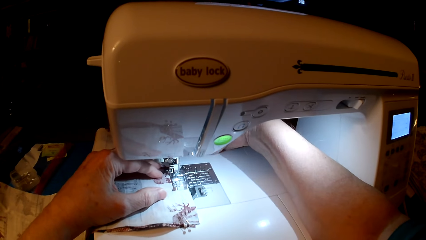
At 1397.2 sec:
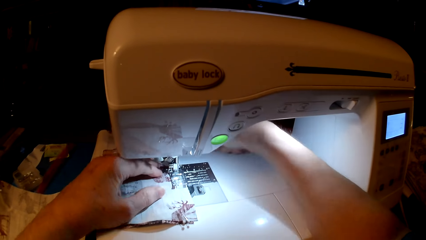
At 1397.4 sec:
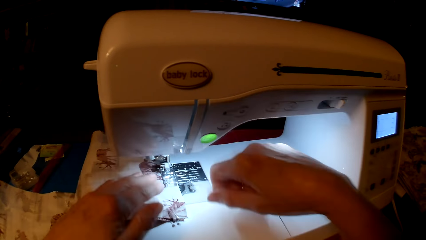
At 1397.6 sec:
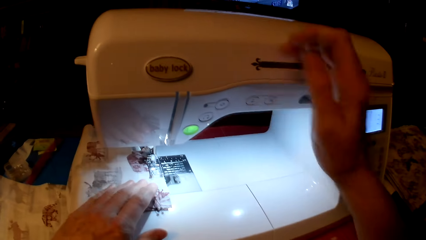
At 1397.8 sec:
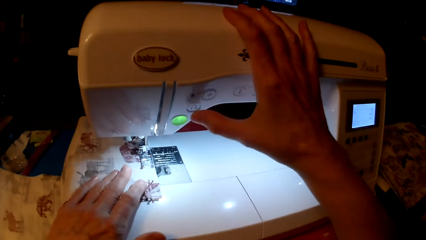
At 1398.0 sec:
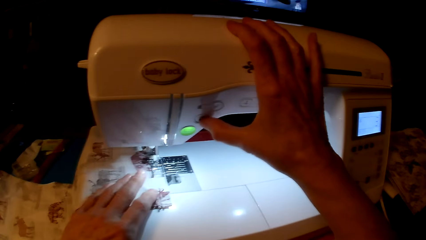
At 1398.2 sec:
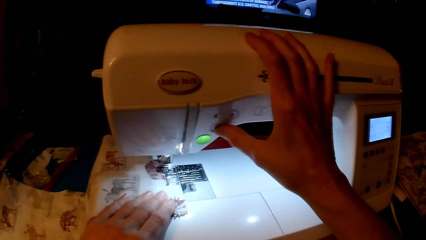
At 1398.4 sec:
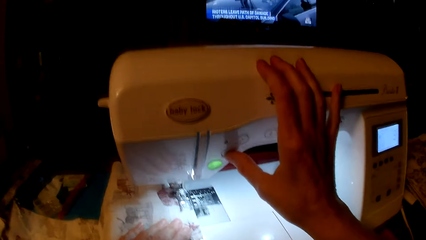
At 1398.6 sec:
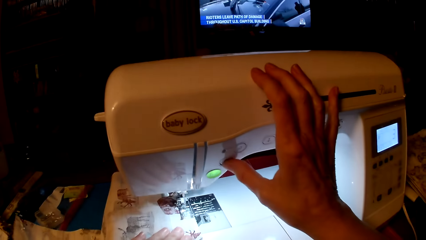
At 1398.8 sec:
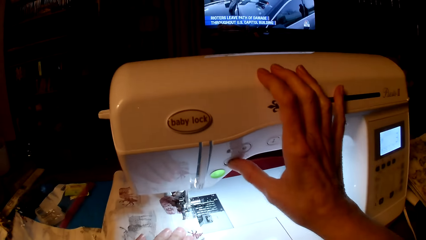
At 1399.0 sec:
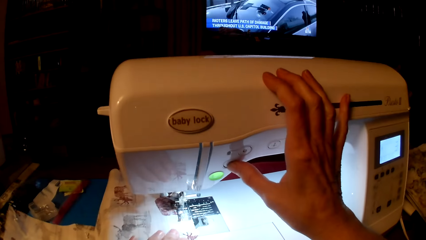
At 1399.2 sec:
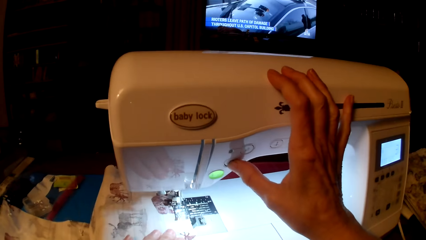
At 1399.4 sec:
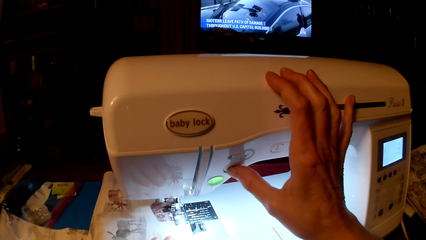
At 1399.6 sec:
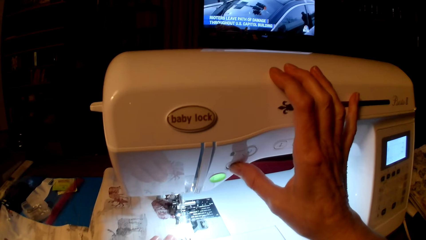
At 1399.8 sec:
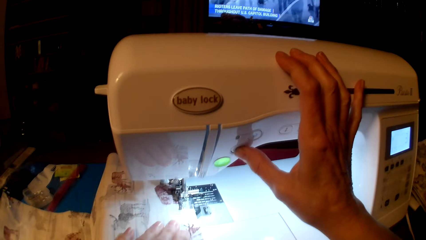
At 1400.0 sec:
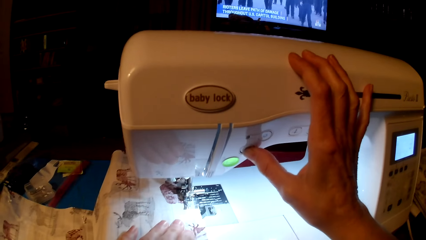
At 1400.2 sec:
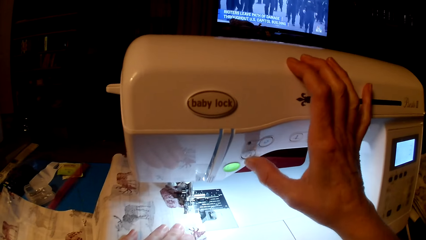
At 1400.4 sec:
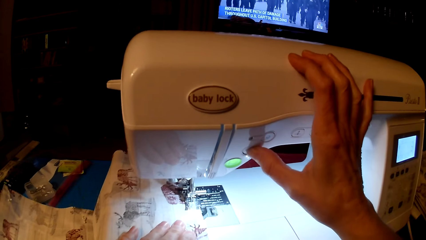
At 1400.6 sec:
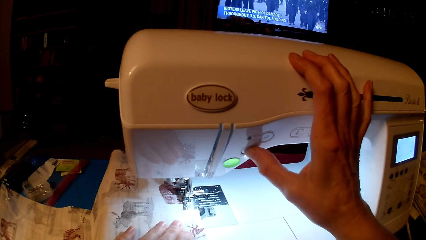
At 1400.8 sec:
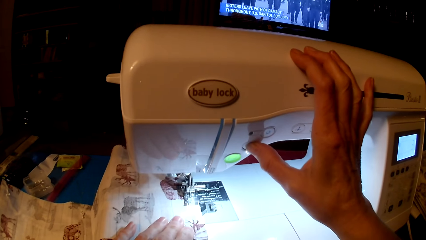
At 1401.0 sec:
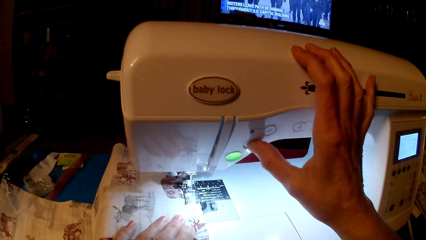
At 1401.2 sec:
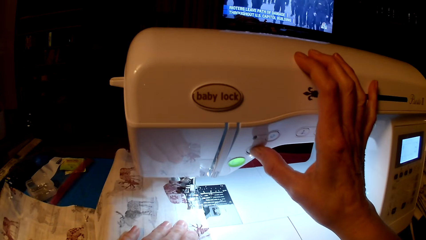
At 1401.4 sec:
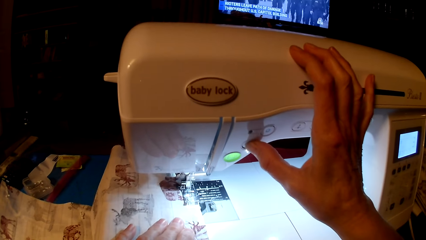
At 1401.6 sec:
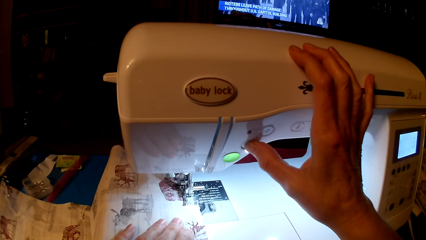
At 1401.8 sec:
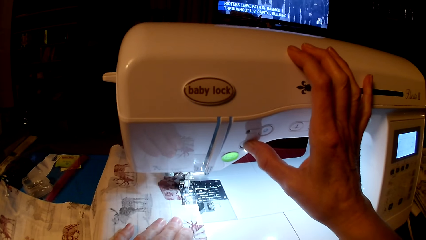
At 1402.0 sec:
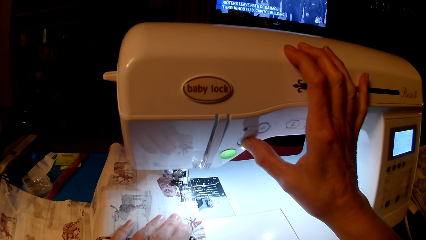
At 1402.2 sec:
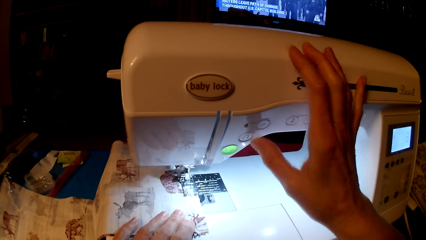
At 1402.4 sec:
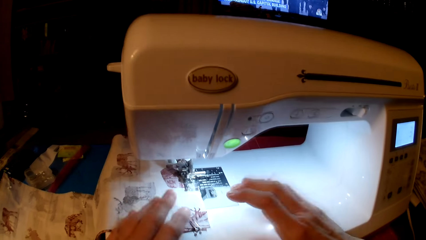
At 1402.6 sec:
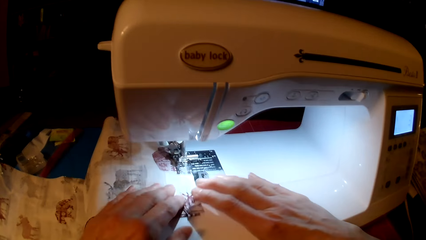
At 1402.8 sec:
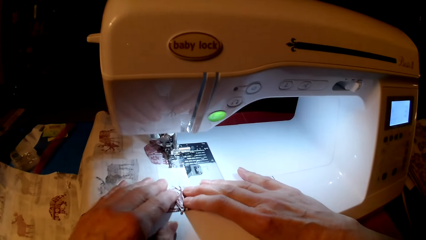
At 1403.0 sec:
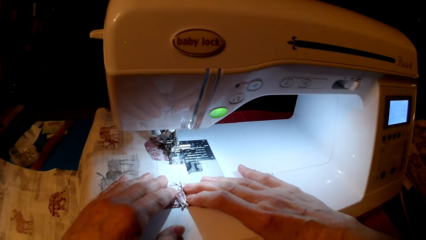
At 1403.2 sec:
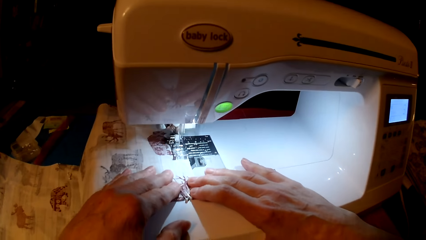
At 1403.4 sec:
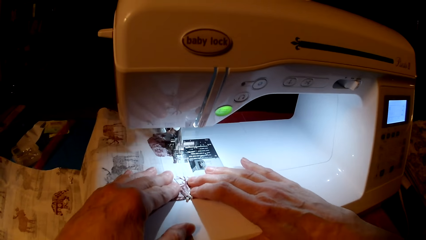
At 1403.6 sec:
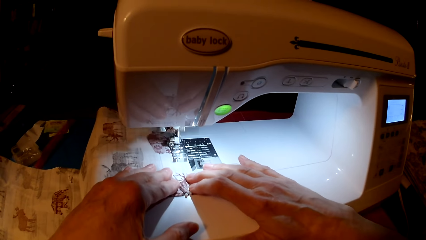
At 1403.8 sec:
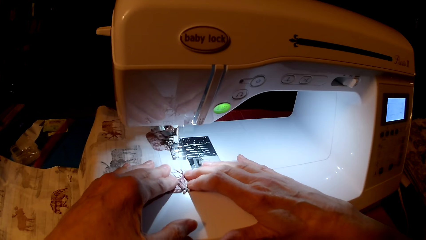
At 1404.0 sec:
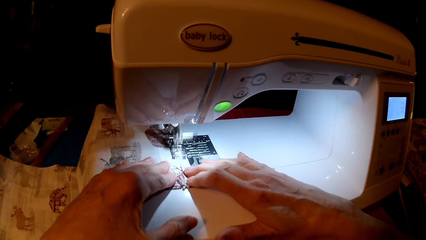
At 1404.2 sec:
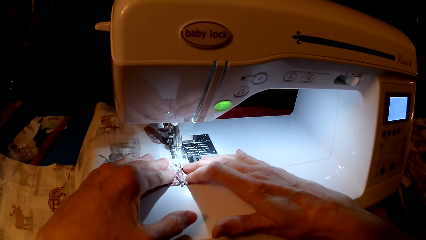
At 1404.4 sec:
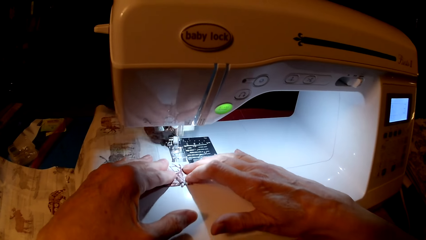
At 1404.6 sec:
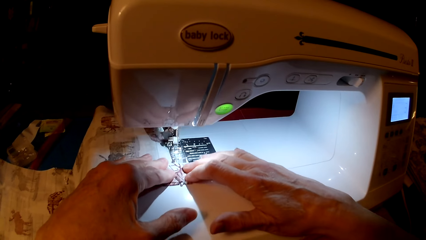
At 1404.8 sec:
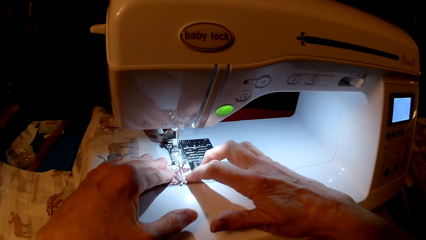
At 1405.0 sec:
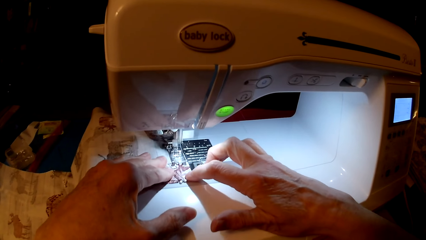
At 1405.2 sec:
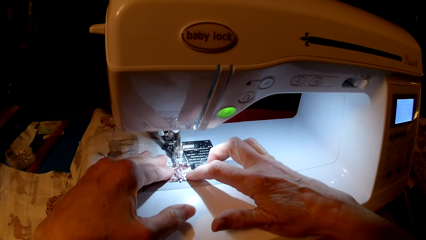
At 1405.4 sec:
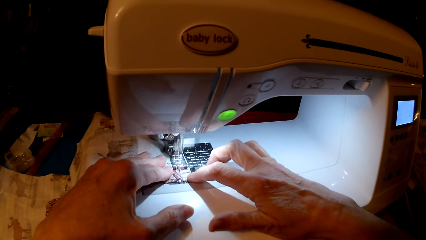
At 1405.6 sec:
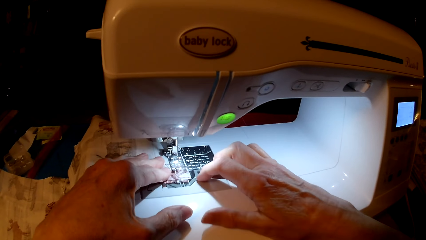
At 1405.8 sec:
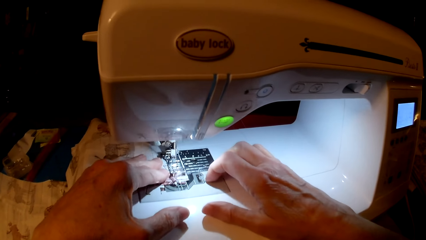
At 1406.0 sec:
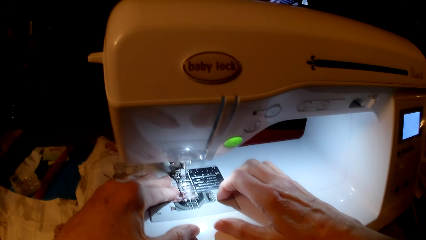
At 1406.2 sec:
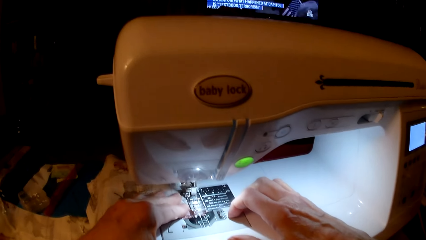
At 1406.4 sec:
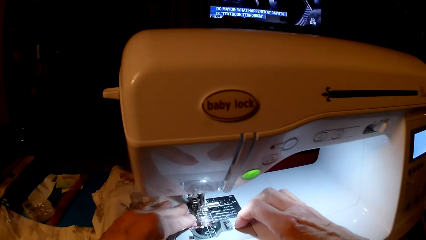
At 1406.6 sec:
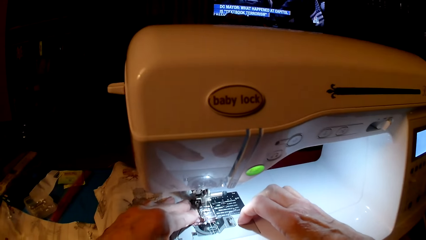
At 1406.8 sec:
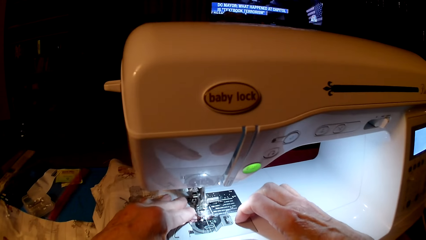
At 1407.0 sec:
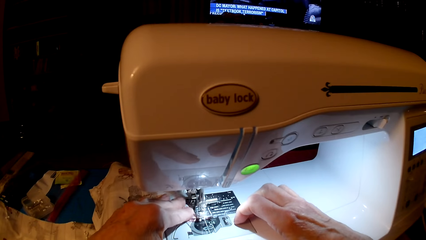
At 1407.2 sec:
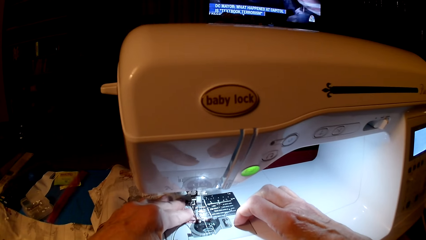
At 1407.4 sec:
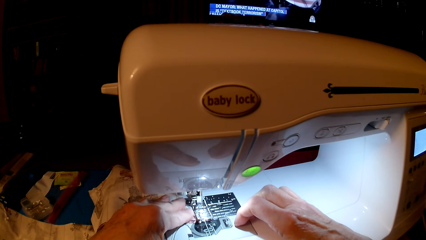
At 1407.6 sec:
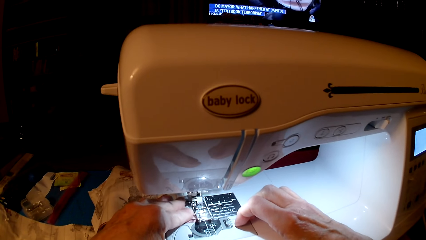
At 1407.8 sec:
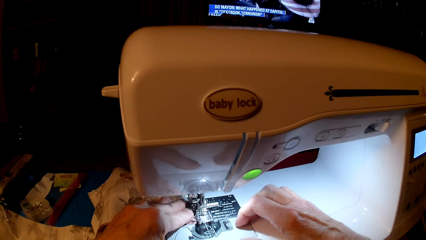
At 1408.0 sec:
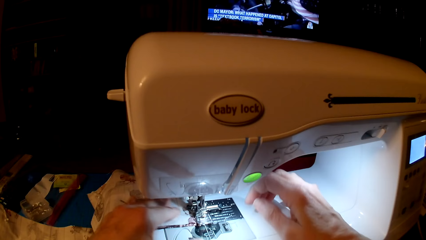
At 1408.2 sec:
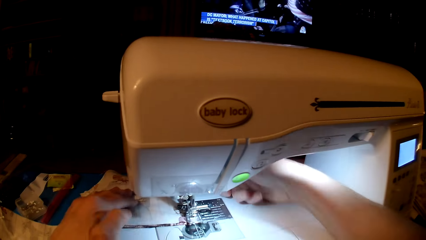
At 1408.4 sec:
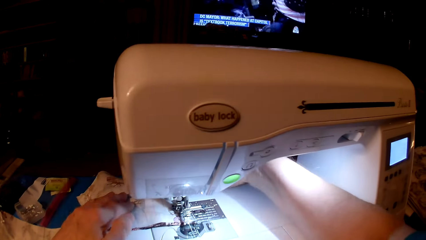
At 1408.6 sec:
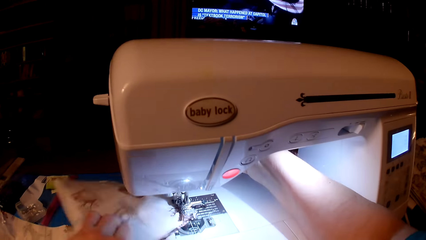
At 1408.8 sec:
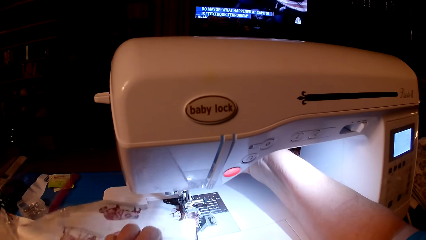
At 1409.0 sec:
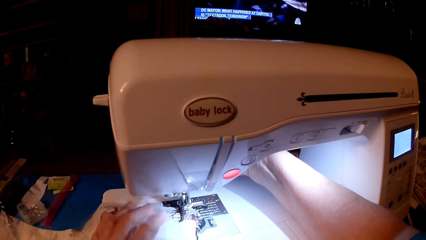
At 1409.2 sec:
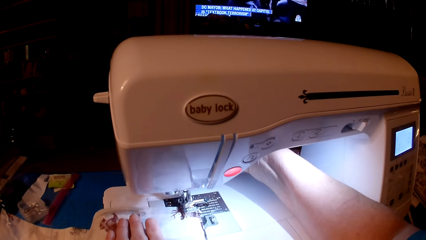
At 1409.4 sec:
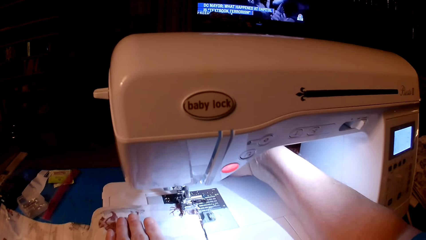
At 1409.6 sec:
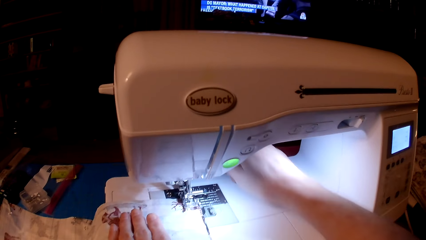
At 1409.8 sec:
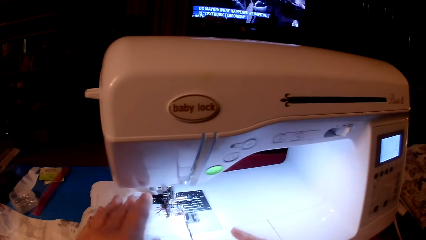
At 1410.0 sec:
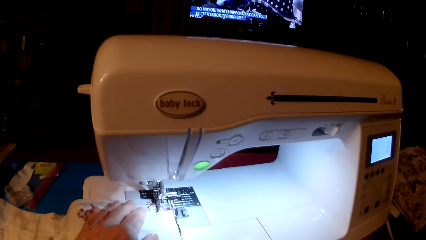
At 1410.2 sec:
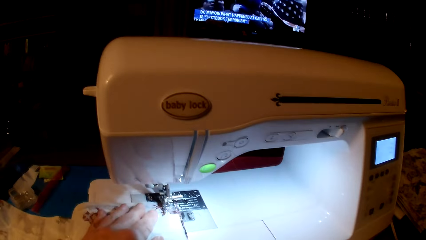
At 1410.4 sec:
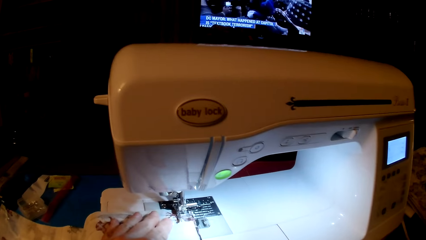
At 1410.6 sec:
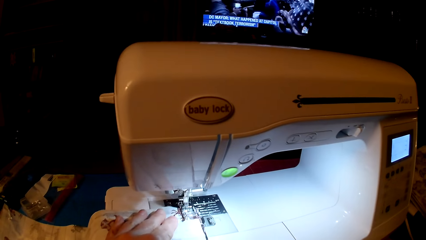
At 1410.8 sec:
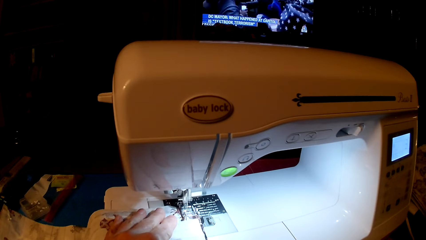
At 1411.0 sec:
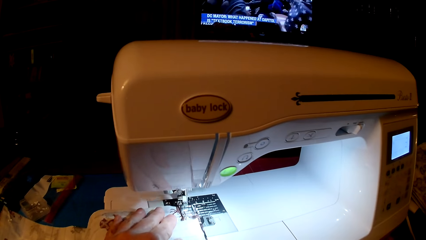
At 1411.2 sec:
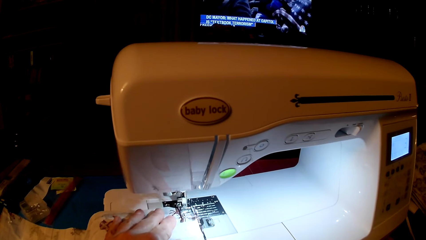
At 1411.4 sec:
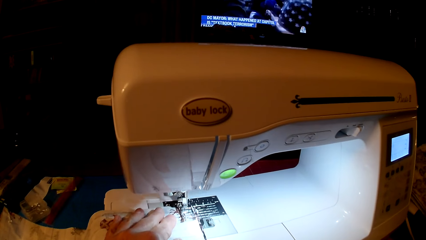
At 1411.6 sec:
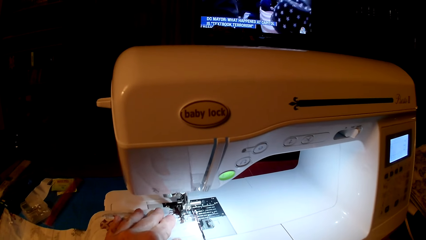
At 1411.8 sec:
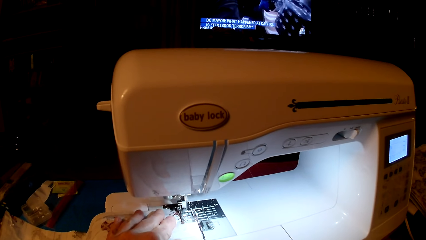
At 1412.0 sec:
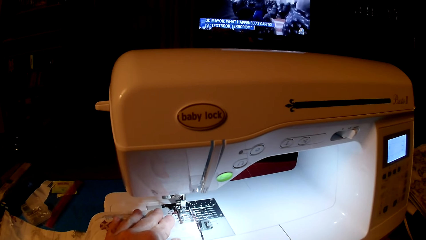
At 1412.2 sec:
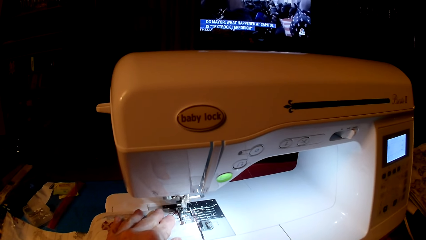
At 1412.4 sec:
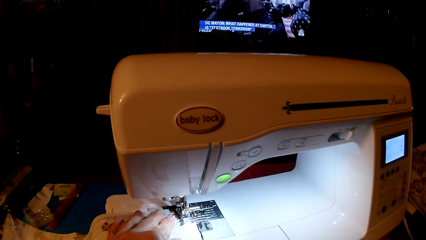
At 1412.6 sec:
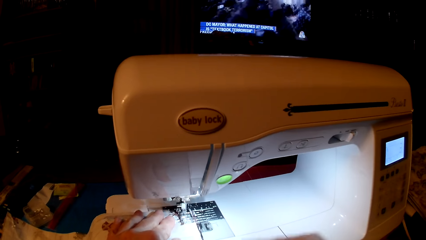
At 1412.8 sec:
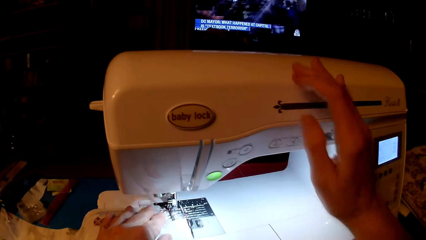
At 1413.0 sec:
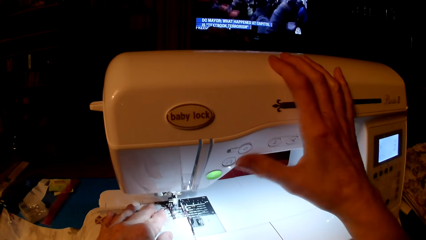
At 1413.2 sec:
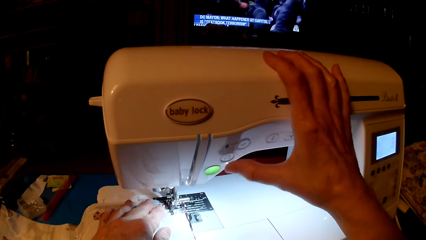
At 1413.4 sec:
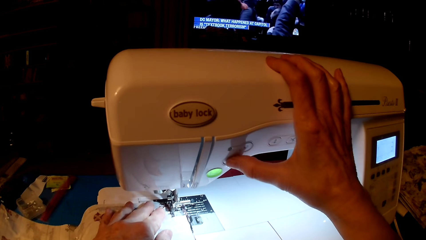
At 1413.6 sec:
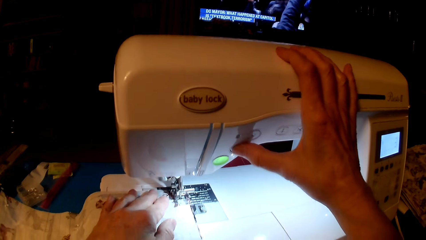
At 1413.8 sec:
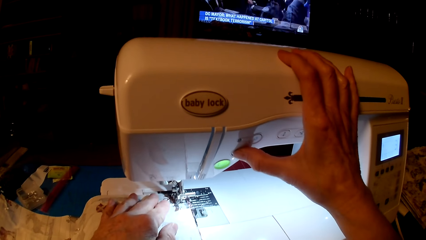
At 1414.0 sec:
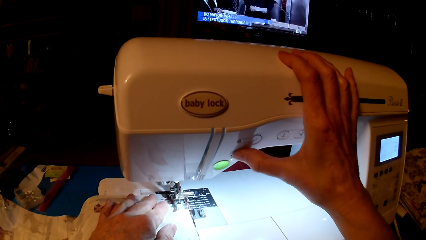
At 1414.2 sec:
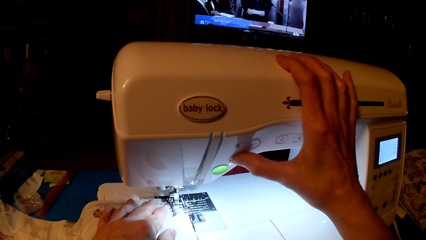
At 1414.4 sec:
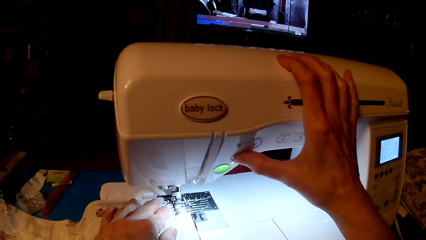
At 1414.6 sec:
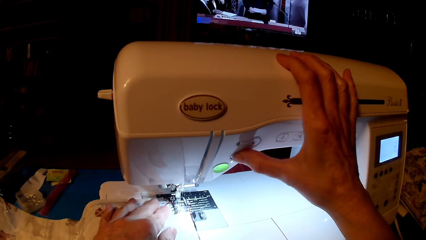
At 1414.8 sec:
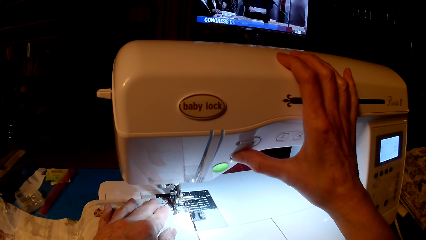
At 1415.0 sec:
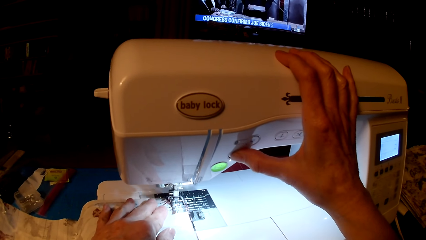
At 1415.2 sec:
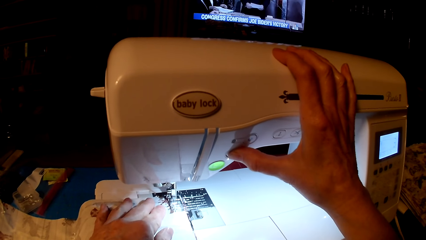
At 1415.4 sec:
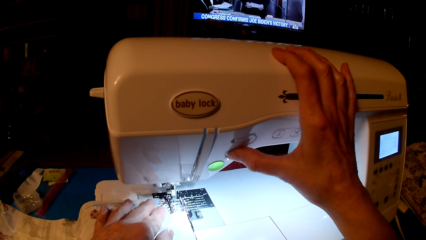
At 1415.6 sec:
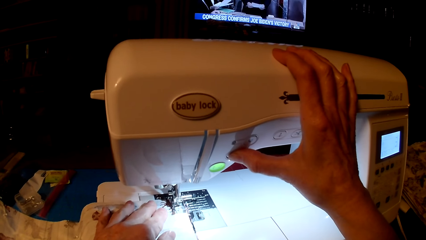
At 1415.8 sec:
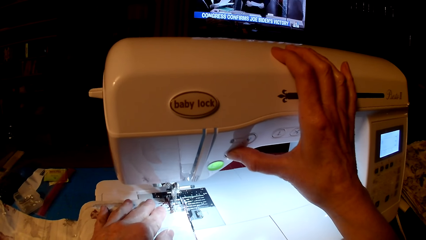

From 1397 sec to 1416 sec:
The camera wearer presses the start button. They sew the piece of cloth. They turn the piece of cloth. They sew the piece of cloth. They press the start button.
